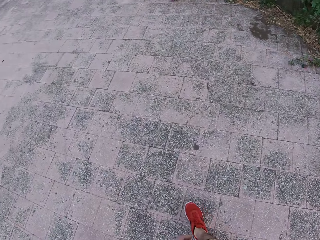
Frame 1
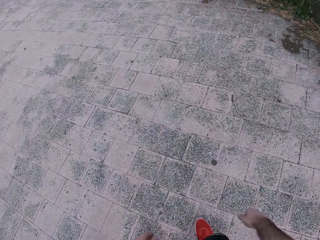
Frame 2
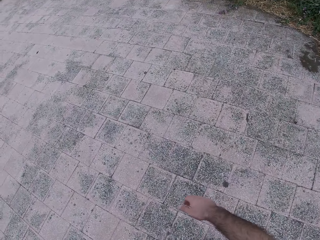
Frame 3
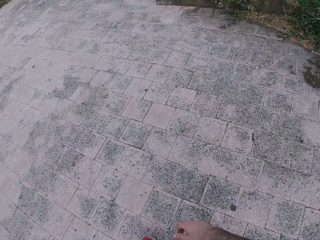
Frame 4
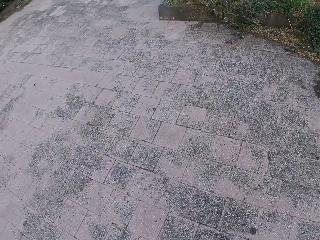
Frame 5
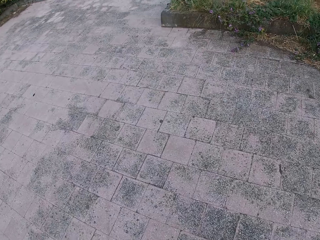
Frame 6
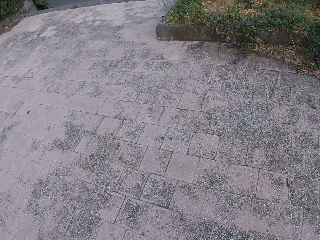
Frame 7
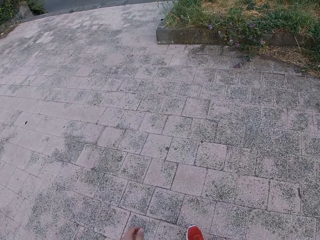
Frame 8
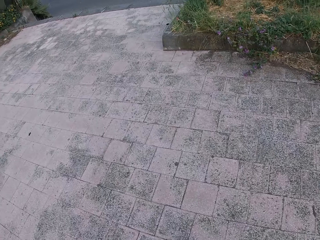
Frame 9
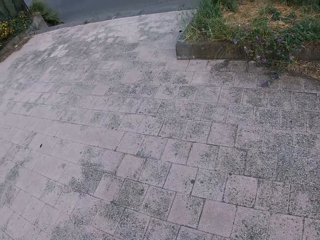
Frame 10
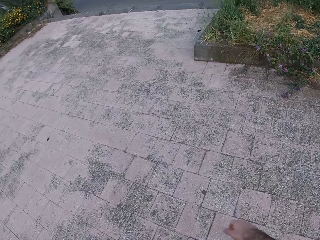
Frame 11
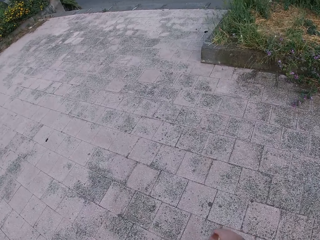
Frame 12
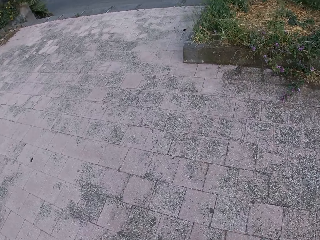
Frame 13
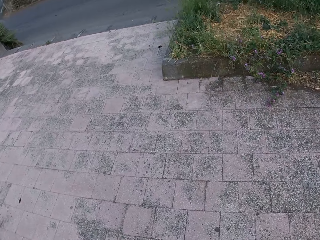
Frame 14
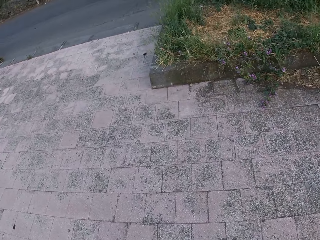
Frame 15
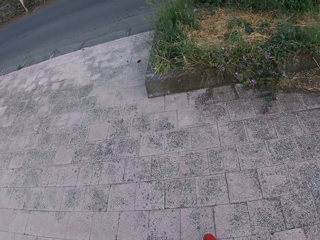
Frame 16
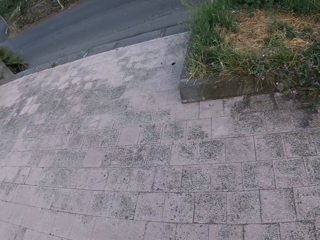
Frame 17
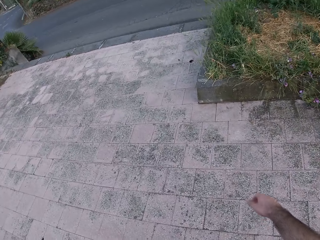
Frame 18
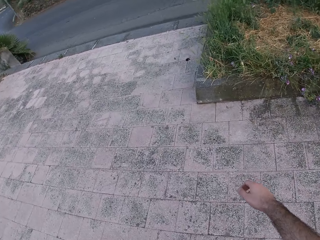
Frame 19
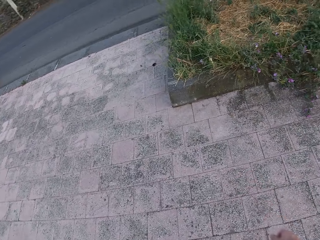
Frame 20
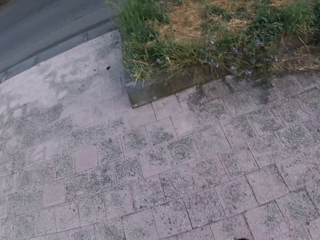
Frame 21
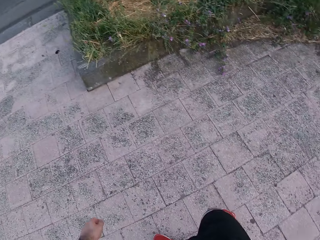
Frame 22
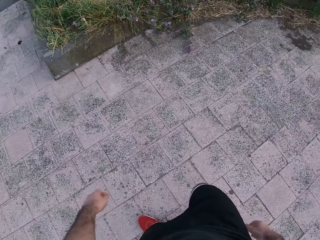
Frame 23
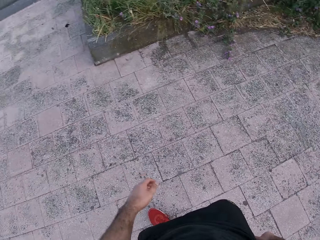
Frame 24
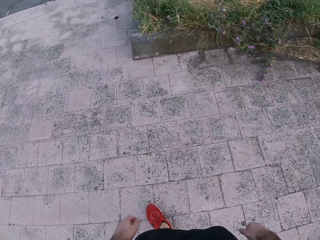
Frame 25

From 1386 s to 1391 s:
The camera wearer walks around.

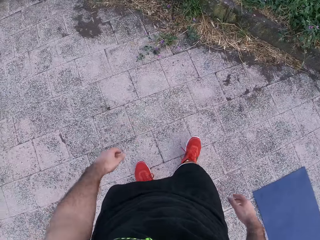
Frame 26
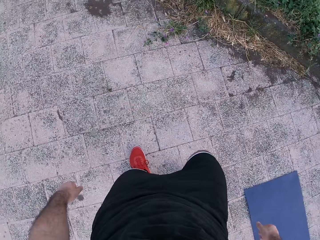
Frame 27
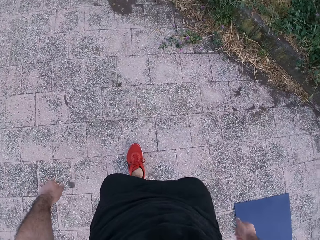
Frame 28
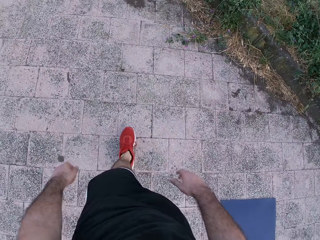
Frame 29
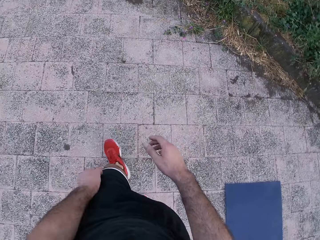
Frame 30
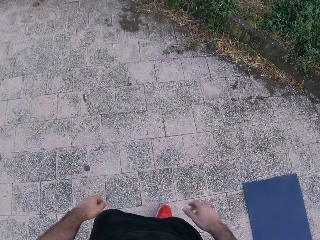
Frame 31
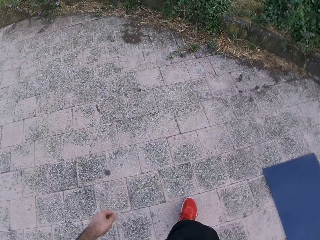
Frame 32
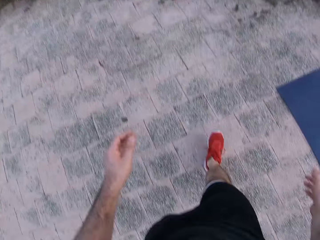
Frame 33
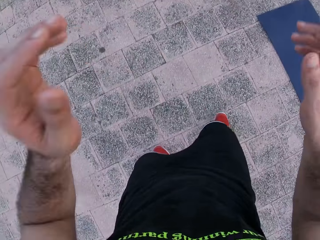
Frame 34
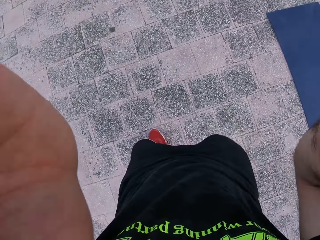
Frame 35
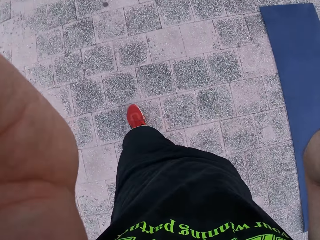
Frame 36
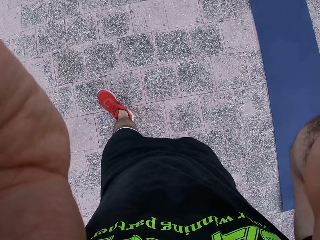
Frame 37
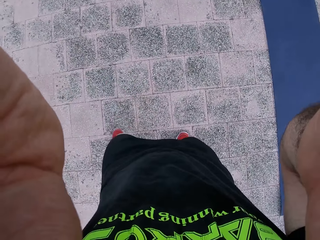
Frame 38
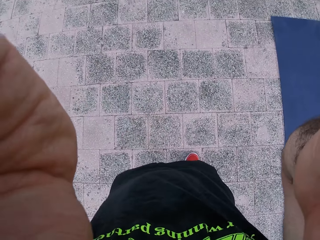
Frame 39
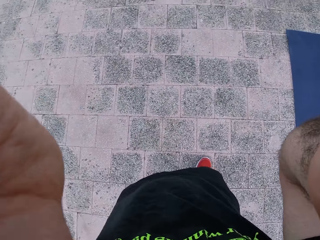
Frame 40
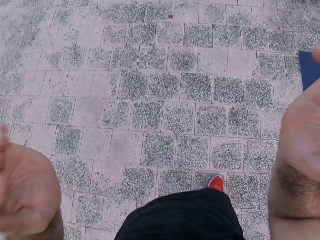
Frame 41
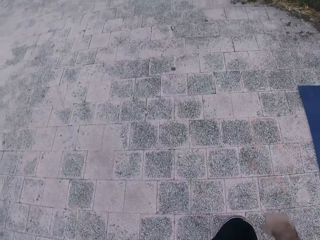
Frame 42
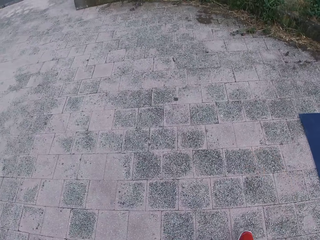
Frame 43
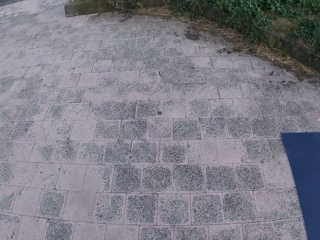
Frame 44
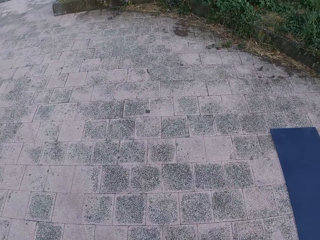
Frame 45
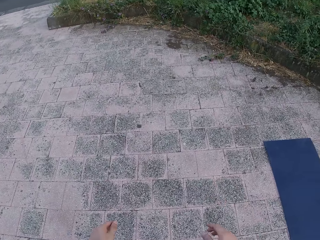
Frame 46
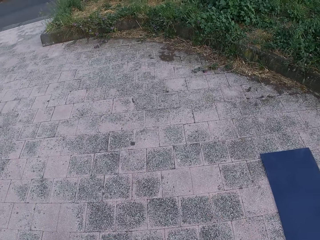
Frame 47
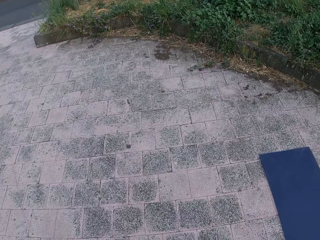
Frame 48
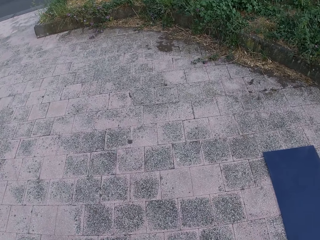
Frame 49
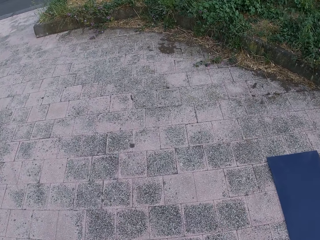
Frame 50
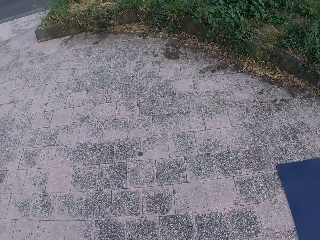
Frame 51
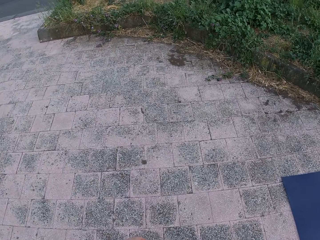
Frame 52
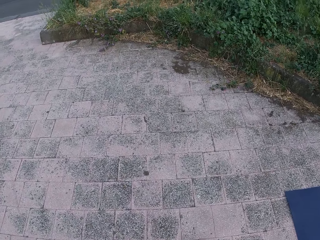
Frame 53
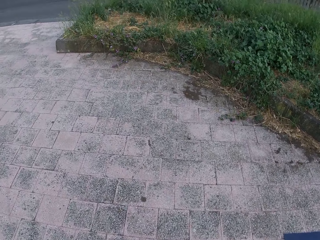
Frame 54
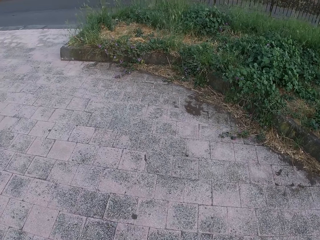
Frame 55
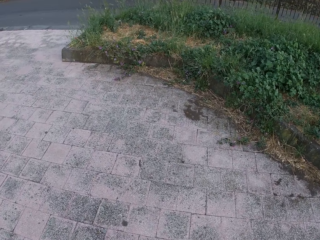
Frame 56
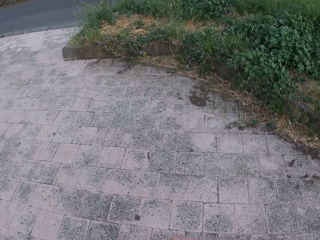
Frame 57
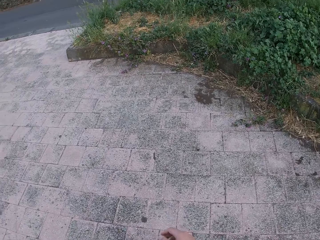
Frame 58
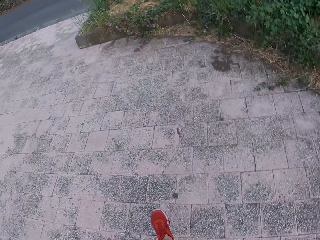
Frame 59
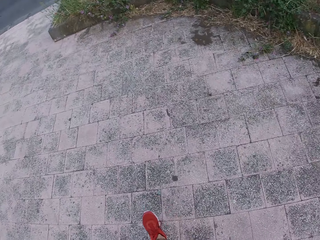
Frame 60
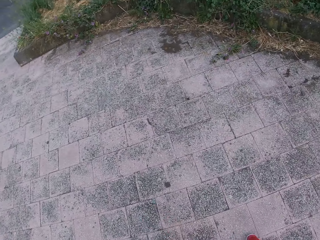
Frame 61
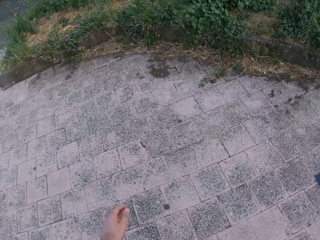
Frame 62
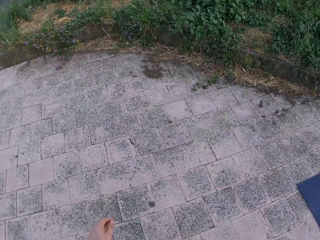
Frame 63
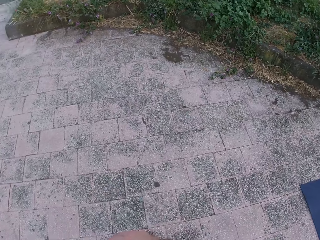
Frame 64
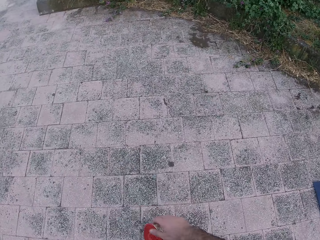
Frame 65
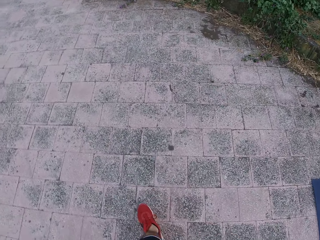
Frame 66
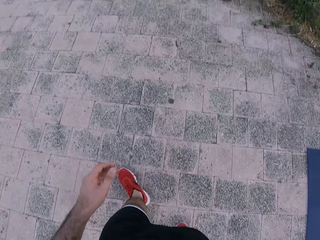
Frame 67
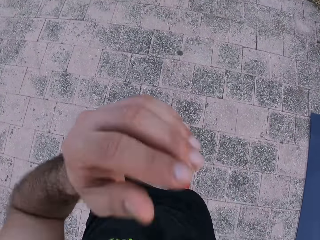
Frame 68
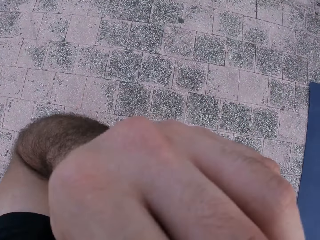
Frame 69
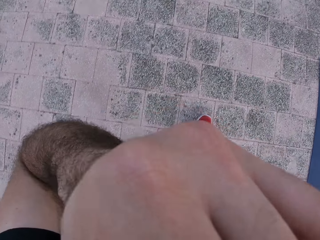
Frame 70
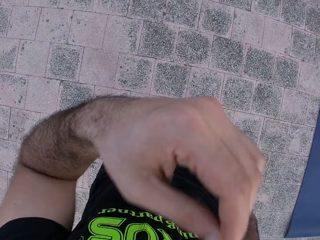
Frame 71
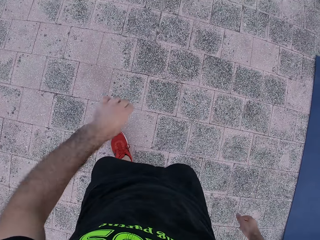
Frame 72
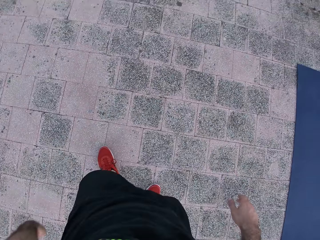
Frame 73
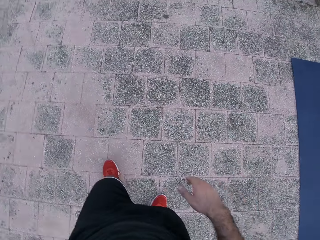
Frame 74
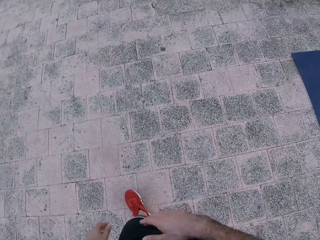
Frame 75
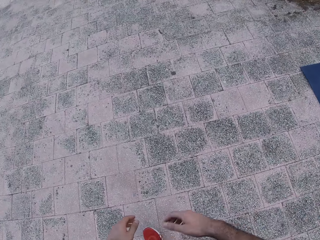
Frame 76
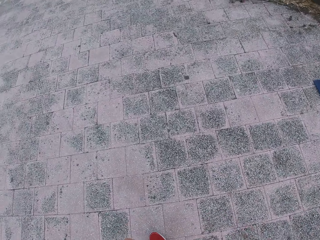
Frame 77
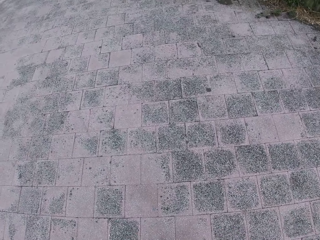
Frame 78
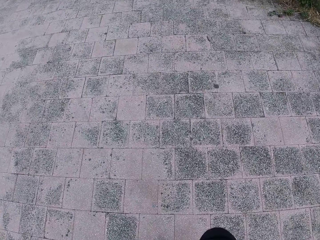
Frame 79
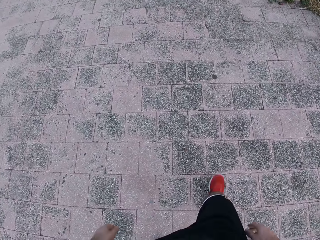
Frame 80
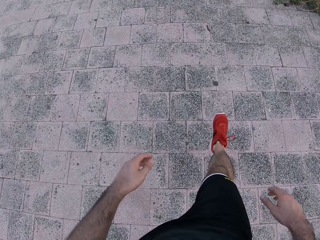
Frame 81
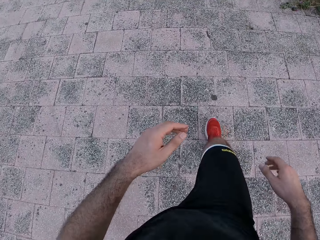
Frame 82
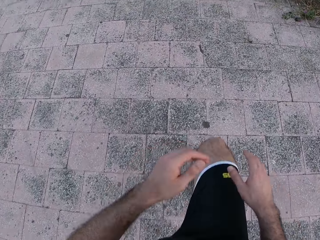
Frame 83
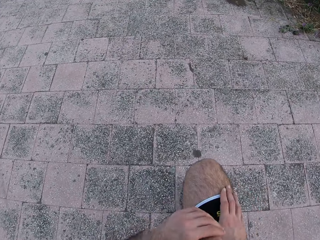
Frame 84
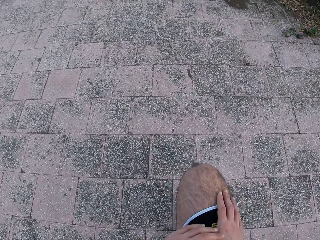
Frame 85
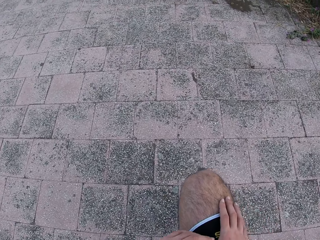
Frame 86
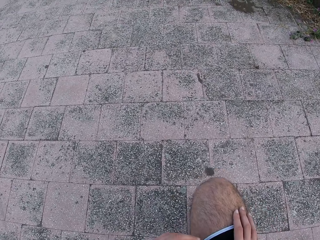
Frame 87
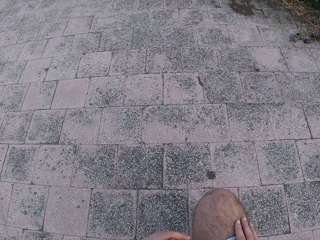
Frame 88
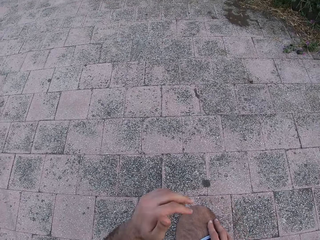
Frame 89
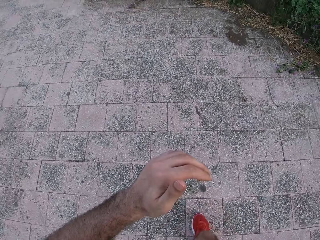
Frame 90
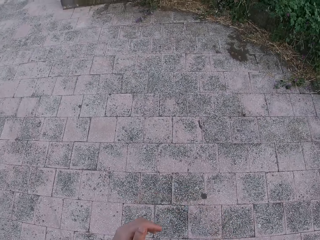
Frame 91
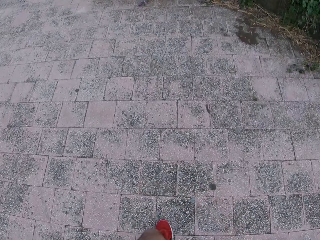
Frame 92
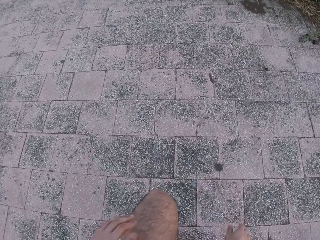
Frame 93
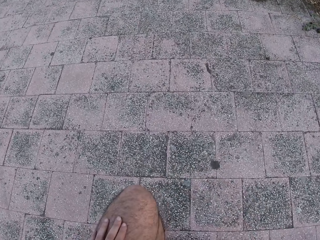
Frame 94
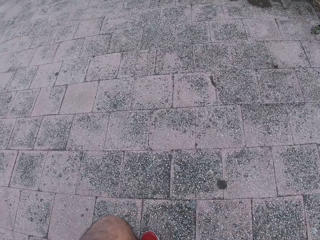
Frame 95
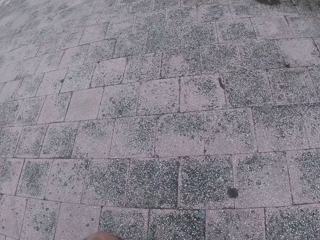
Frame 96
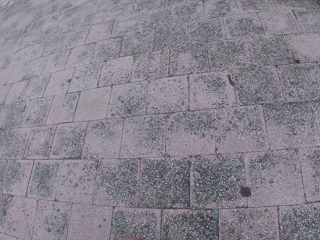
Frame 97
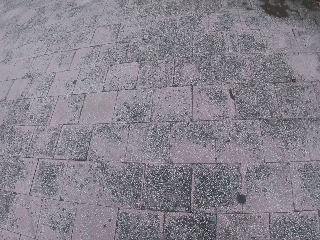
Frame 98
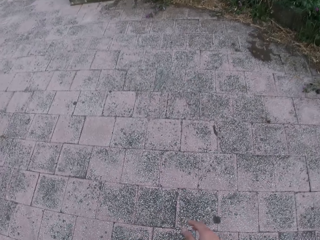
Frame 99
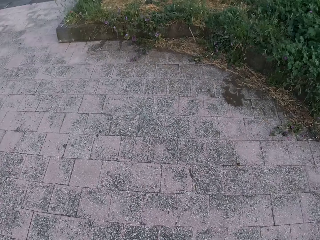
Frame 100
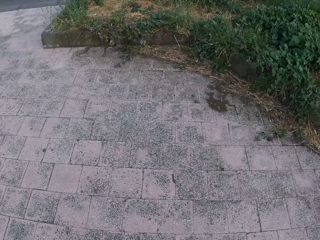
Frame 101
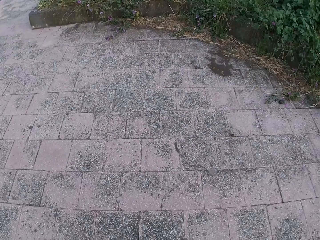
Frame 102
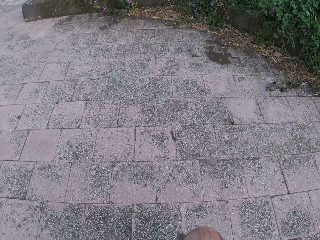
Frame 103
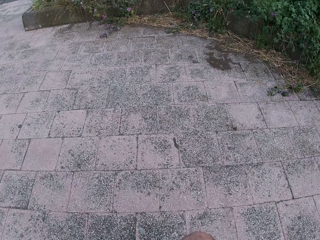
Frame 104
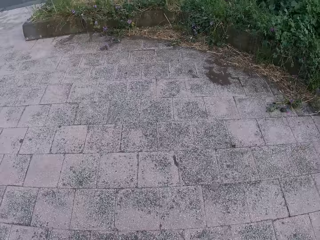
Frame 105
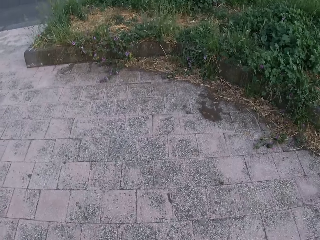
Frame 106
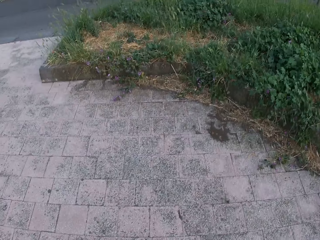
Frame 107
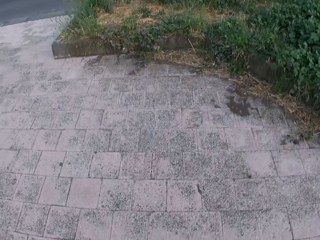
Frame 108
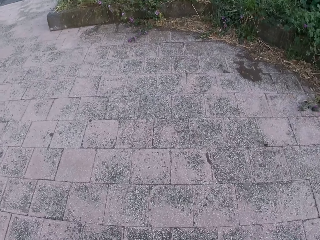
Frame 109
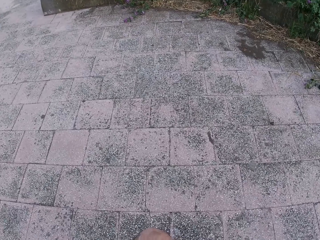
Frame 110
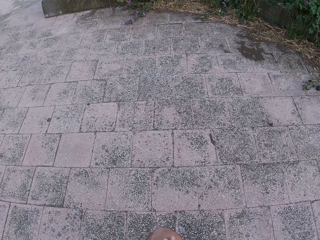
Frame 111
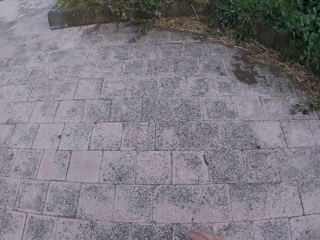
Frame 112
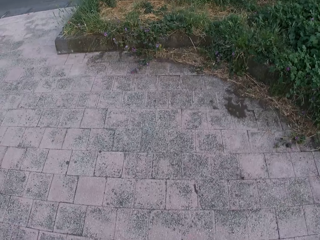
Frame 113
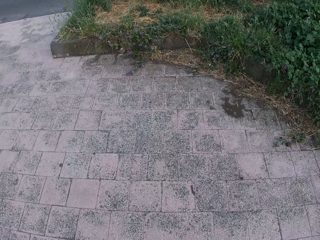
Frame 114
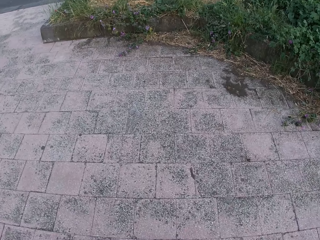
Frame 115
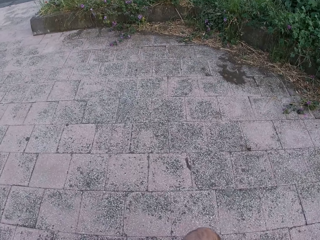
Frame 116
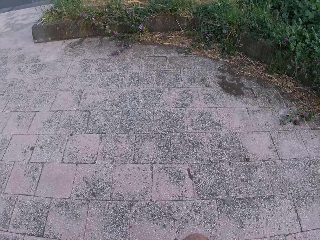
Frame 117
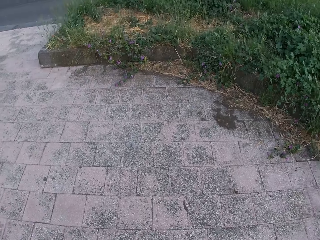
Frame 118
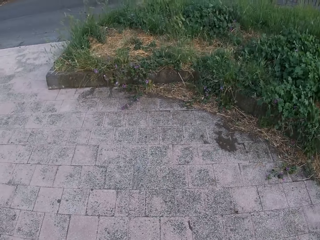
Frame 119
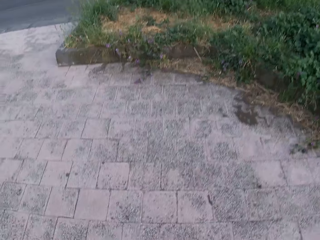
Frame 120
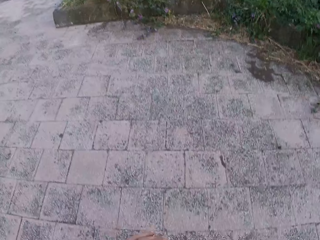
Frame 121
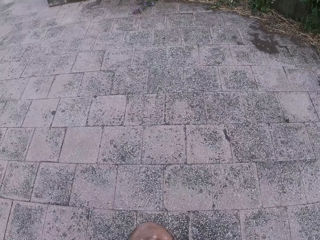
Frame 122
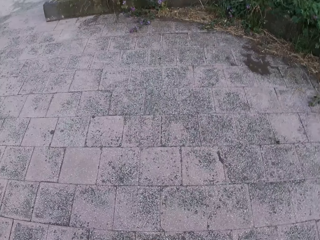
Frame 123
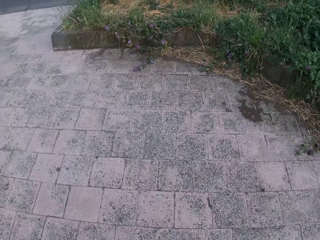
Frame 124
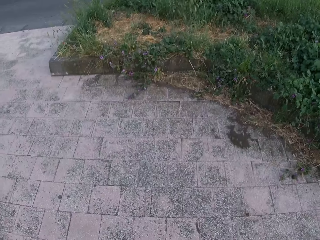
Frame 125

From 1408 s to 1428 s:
The camera wearer walks backwards around the playground. He lifts both hands. He adjusts the camera. He drops both hands. He walks around. He raises his left hand. He drops the left hand. He makes a step. He pushes the right leg in front. He moves both hands. He bends his right leg forward. He pushes the right leg in front. He lifts the left hand. He pushes the left leg in front. He looks down.
